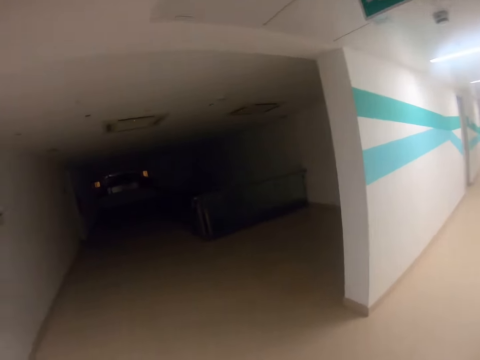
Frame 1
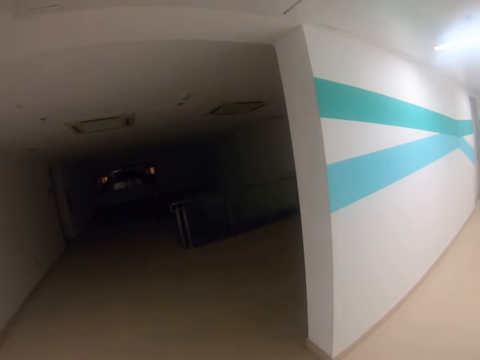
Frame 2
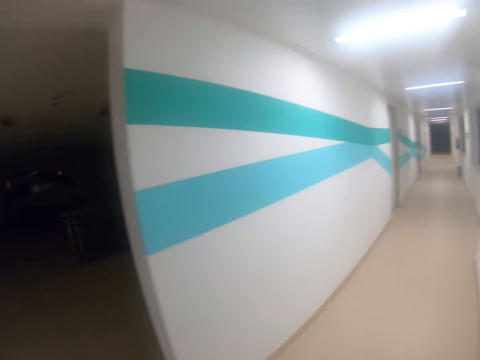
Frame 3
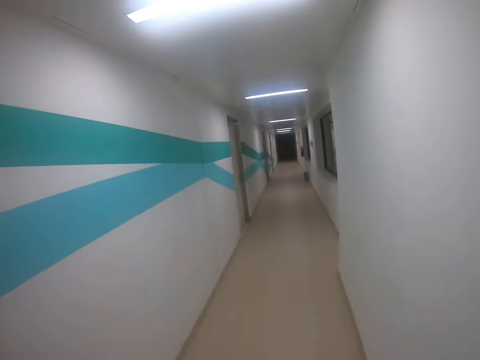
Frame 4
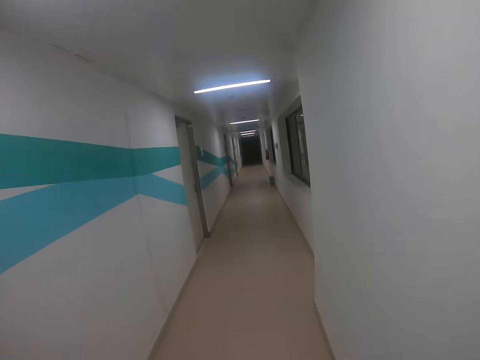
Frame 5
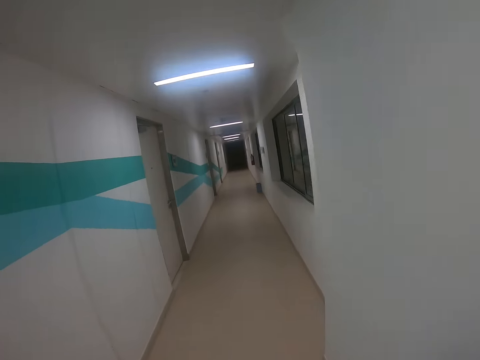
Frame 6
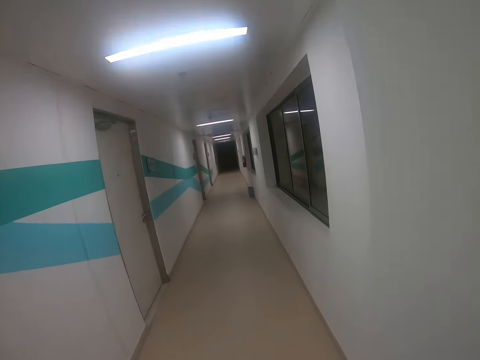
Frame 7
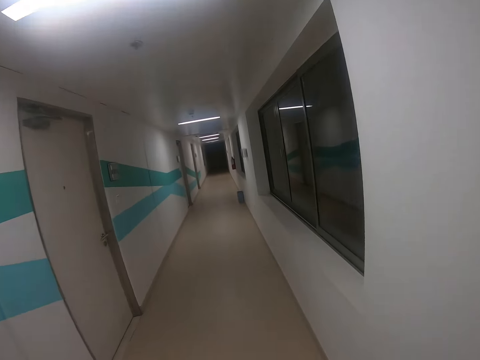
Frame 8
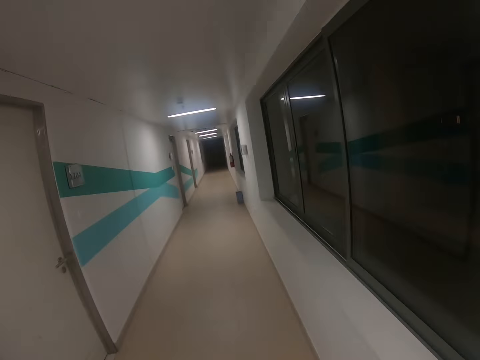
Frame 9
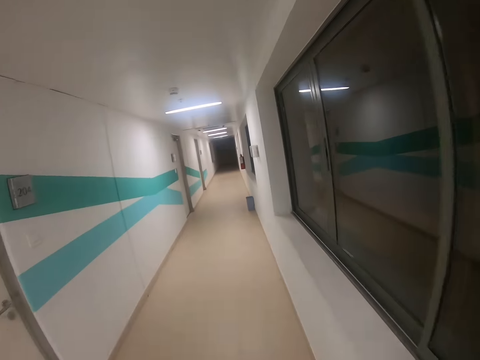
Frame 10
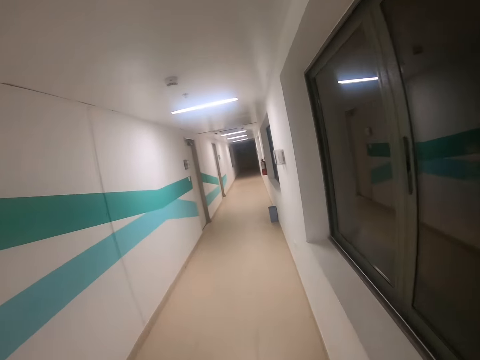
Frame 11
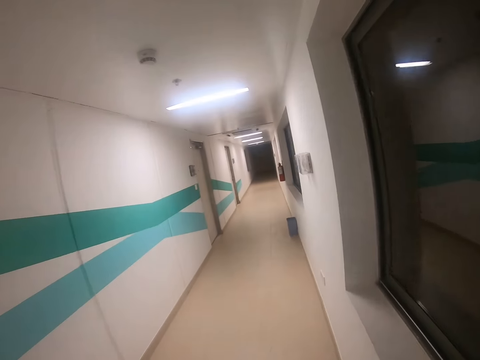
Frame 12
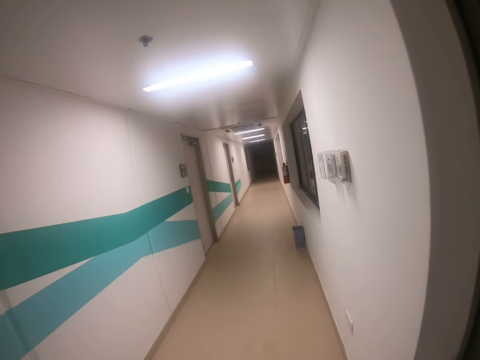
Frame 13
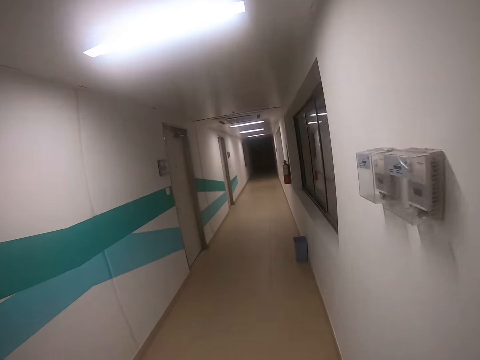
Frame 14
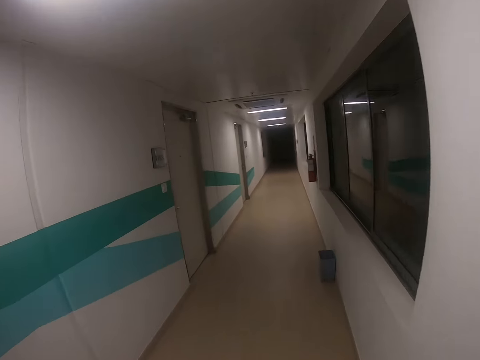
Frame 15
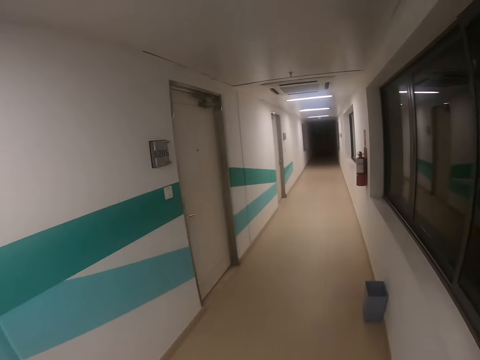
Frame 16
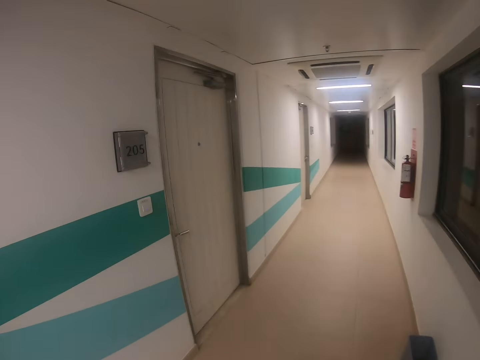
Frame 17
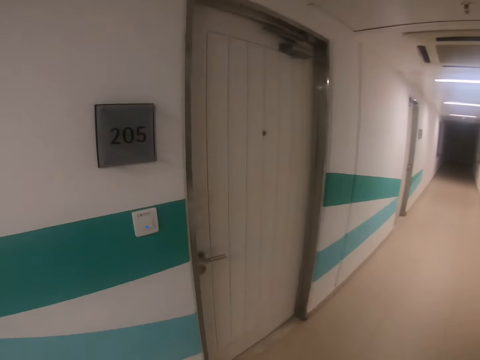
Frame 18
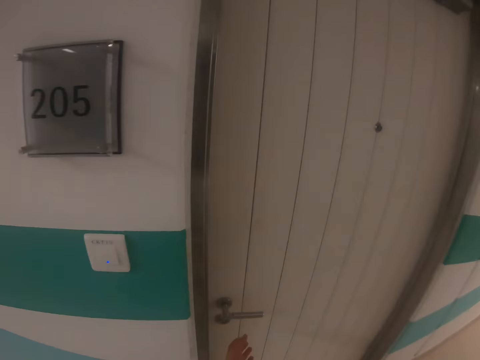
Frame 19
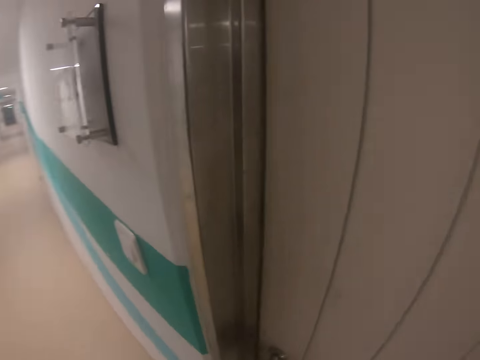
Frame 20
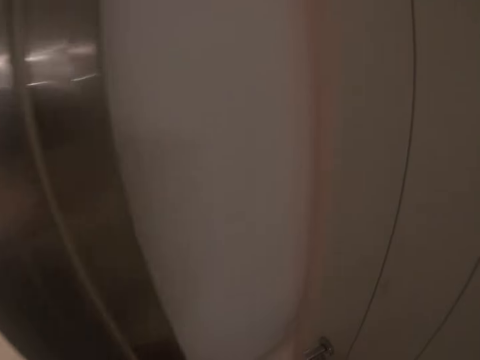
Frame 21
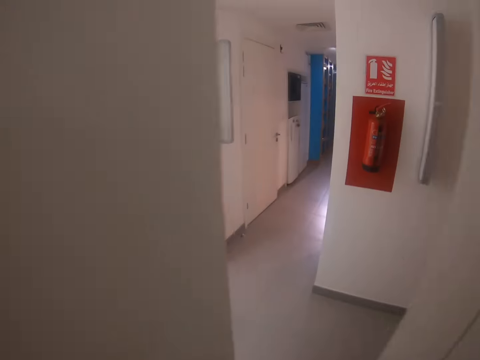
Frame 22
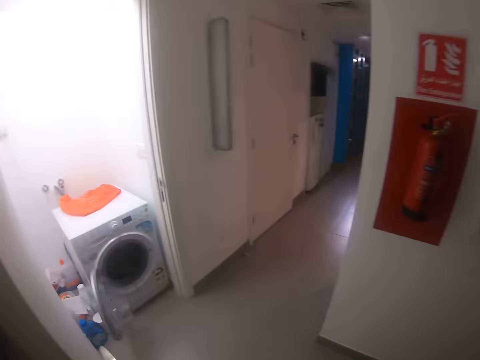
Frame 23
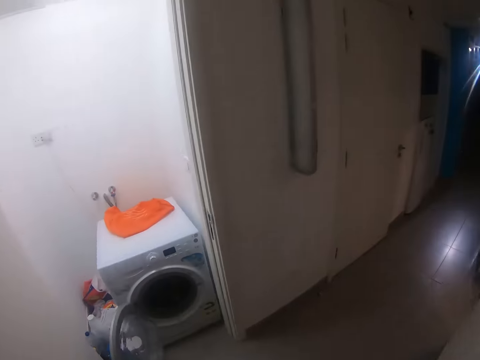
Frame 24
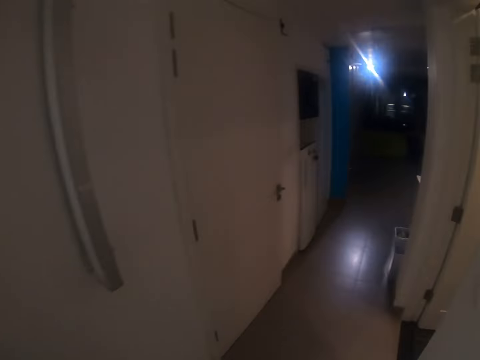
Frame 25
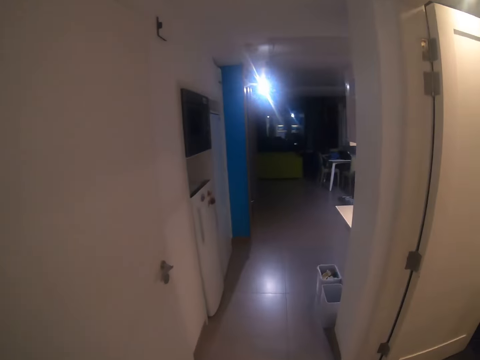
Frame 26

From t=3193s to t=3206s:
The camera wearer opens the door.

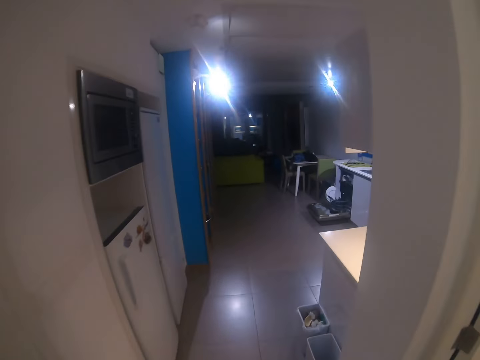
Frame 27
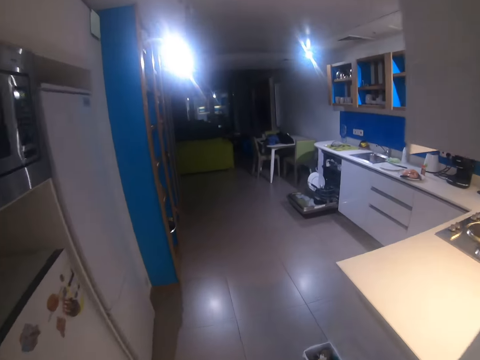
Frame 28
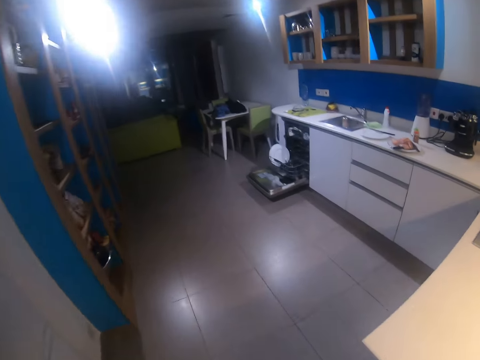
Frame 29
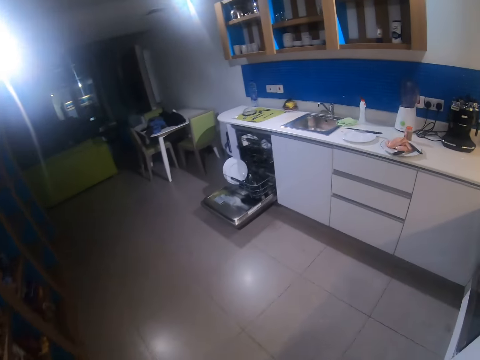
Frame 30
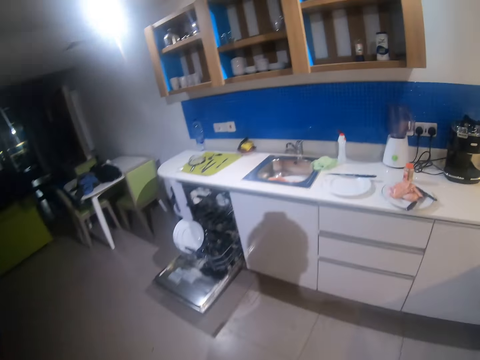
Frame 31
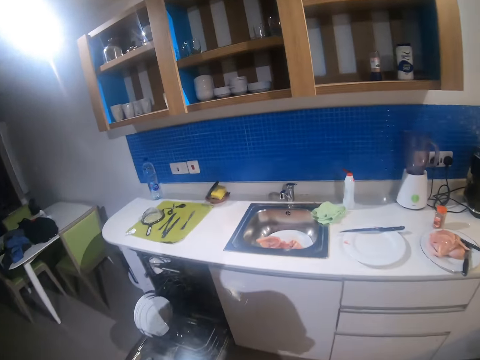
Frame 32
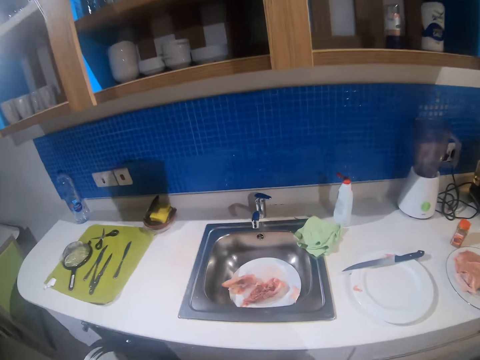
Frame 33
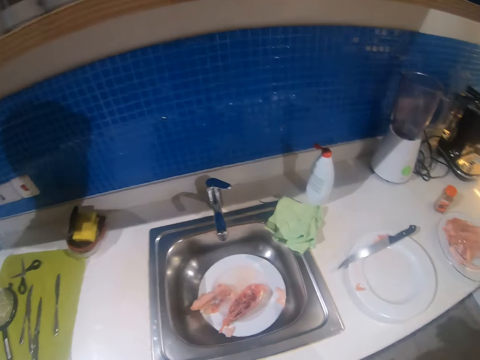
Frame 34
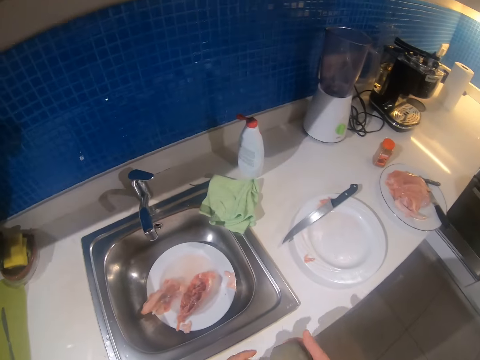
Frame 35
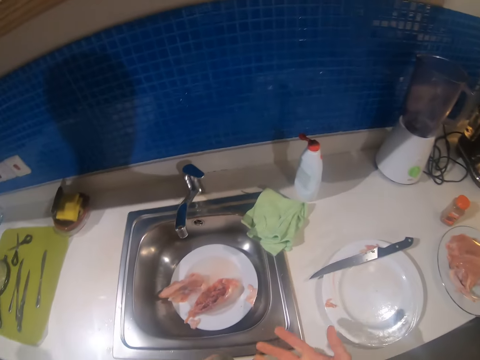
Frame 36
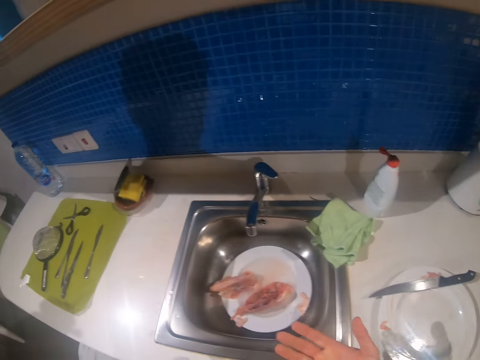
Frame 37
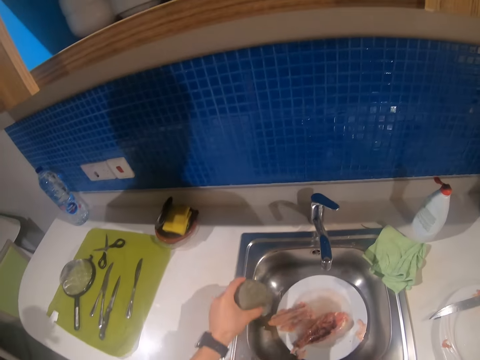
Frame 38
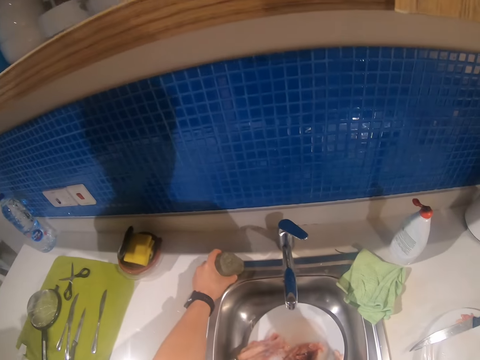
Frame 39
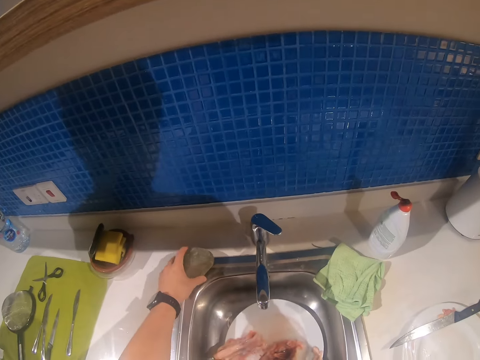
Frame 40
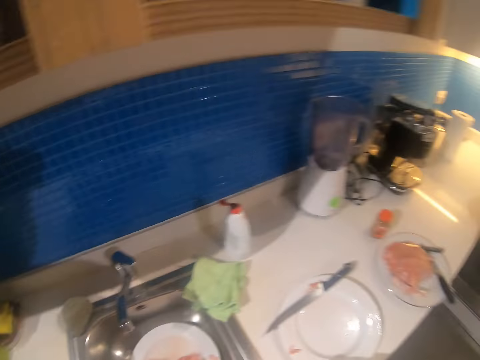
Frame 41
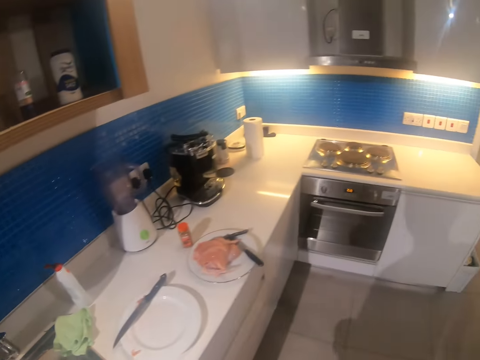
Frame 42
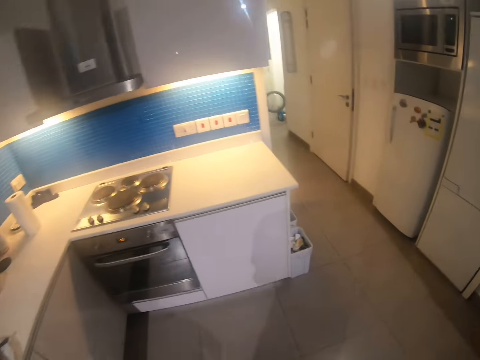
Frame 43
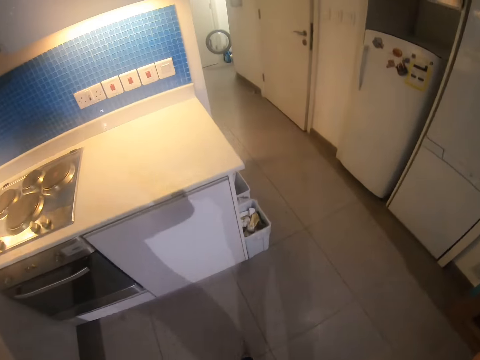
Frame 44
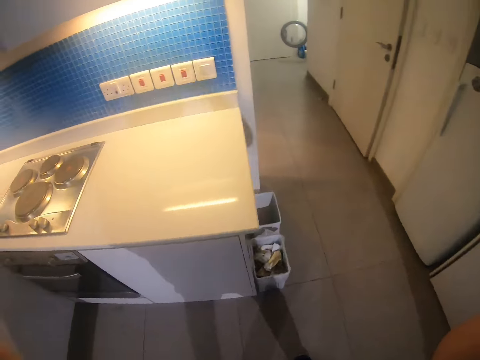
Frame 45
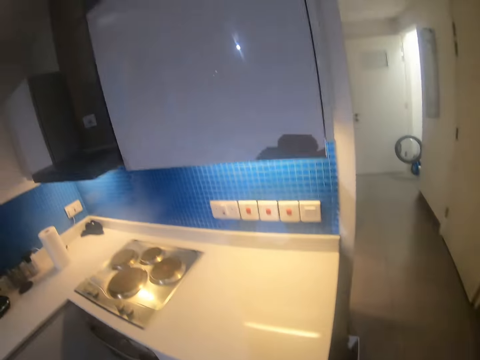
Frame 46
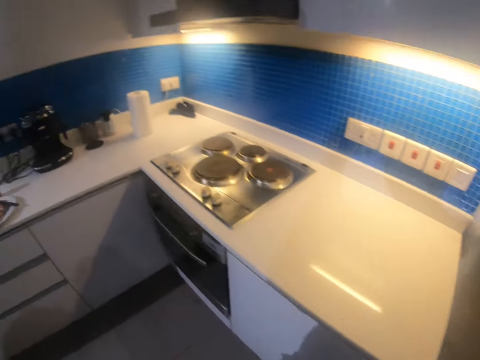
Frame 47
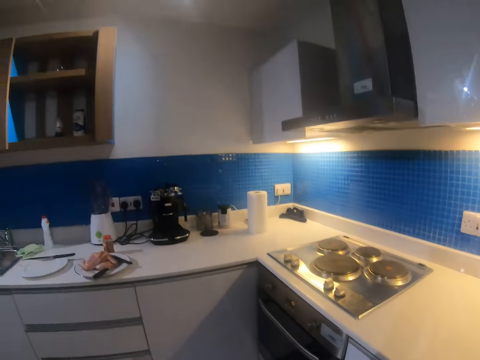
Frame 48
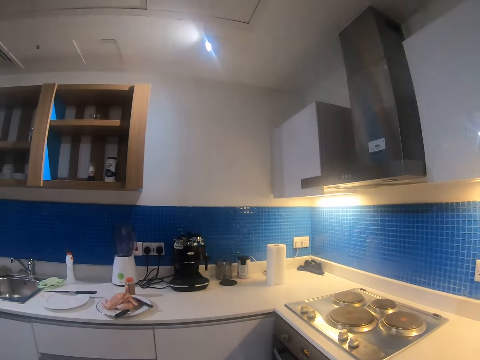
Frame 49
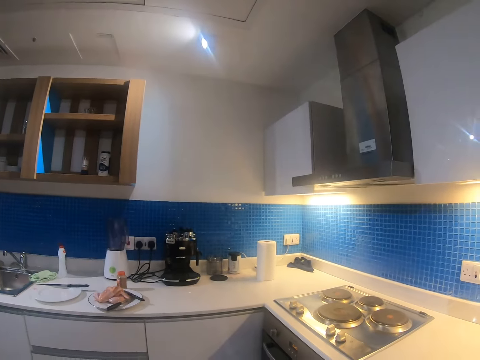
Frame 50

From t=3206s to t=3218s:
The camera wearer walks in the kitchen. They place the stone by the sink.
